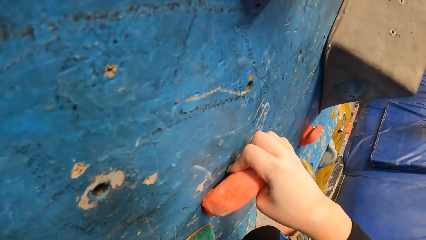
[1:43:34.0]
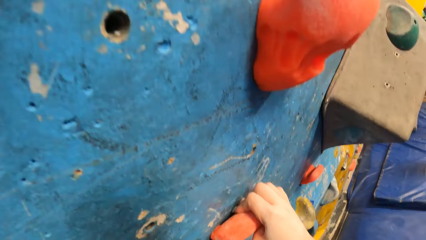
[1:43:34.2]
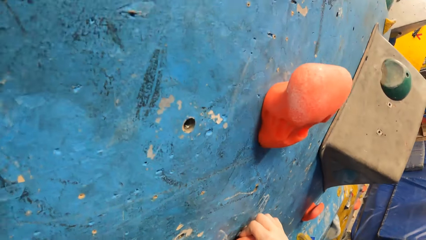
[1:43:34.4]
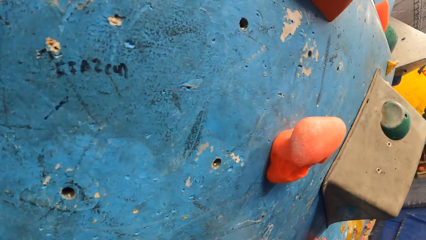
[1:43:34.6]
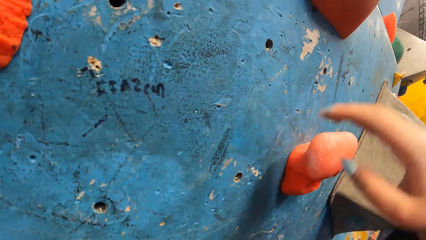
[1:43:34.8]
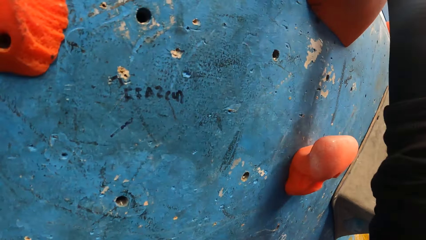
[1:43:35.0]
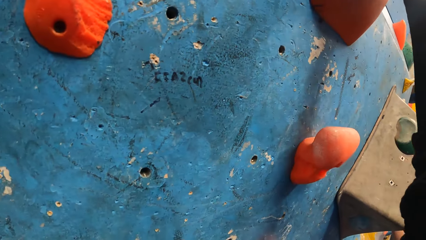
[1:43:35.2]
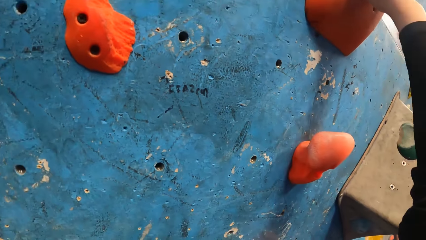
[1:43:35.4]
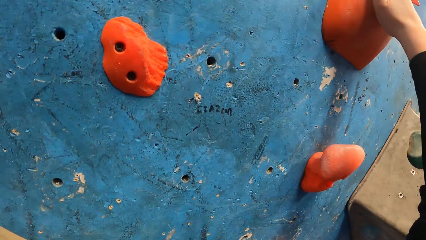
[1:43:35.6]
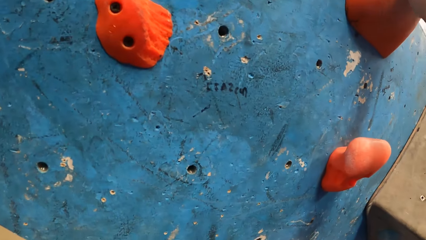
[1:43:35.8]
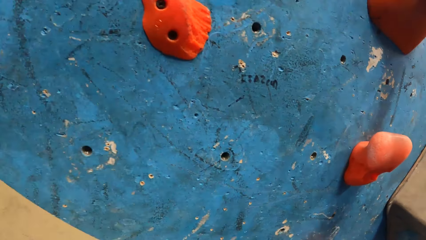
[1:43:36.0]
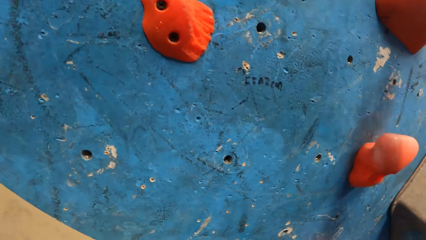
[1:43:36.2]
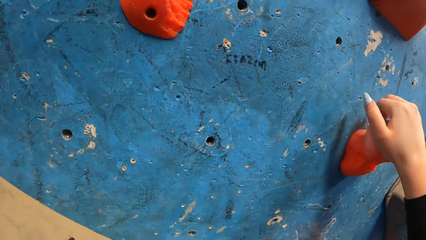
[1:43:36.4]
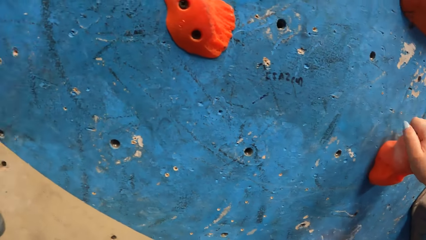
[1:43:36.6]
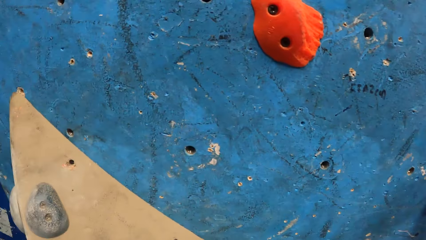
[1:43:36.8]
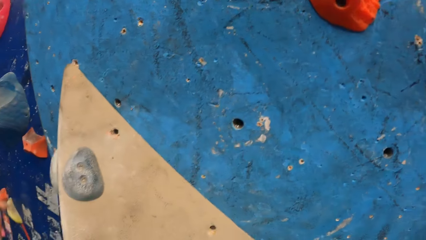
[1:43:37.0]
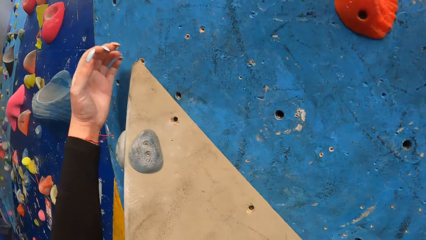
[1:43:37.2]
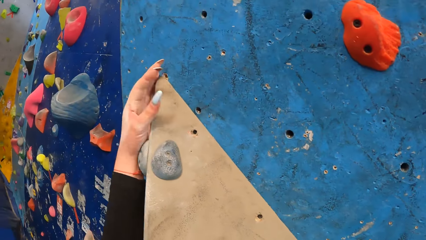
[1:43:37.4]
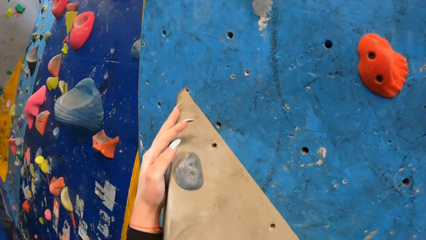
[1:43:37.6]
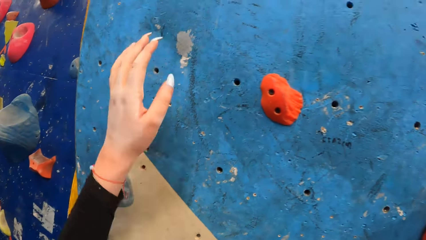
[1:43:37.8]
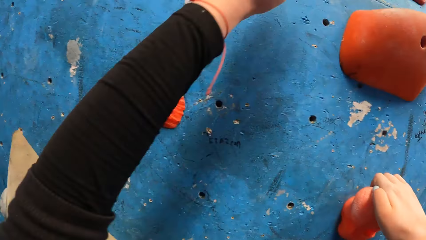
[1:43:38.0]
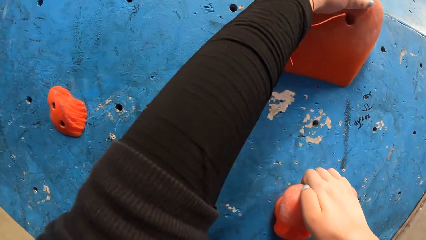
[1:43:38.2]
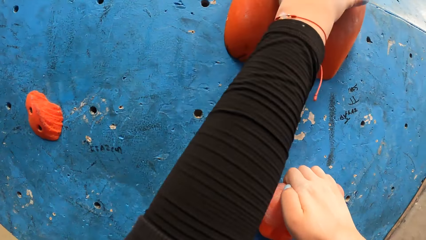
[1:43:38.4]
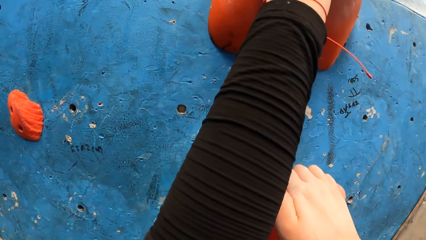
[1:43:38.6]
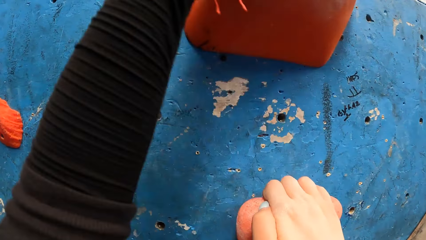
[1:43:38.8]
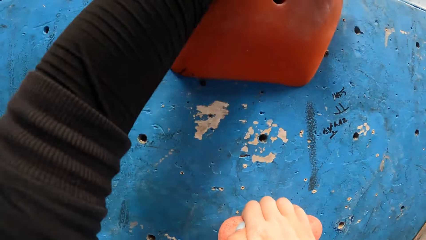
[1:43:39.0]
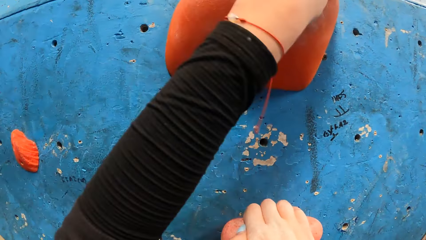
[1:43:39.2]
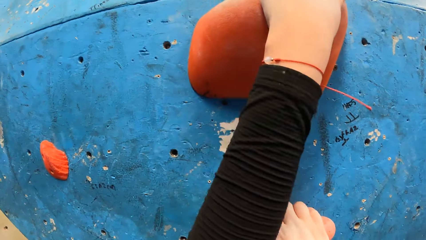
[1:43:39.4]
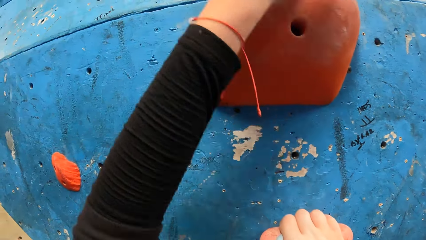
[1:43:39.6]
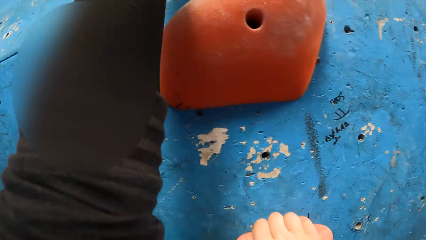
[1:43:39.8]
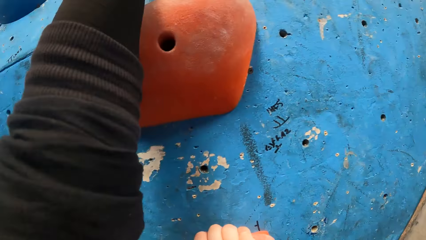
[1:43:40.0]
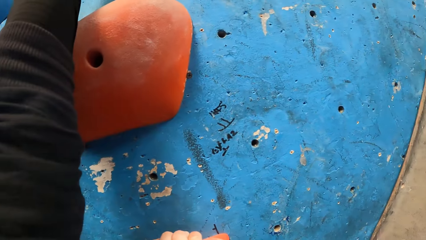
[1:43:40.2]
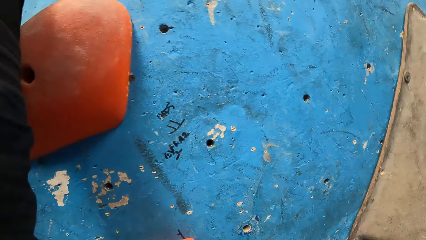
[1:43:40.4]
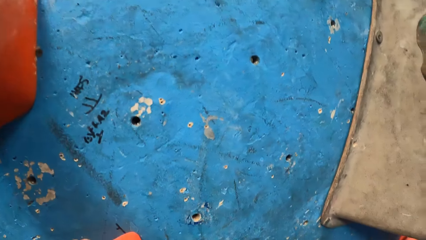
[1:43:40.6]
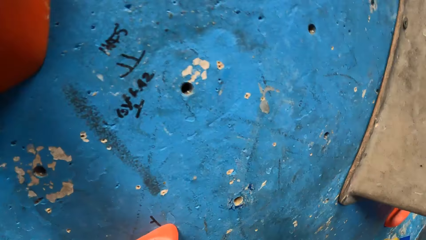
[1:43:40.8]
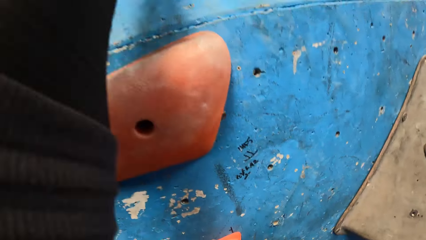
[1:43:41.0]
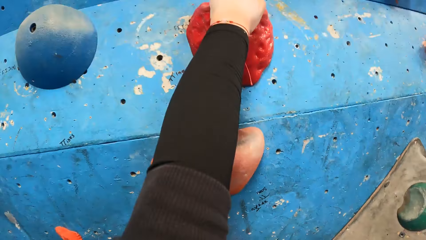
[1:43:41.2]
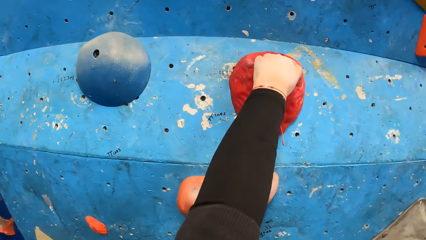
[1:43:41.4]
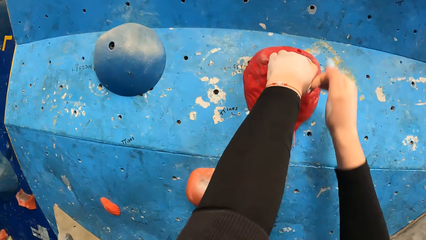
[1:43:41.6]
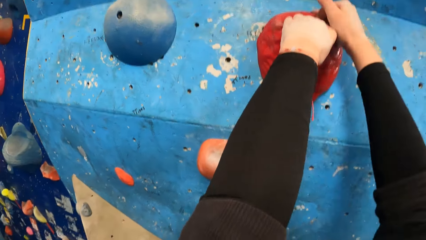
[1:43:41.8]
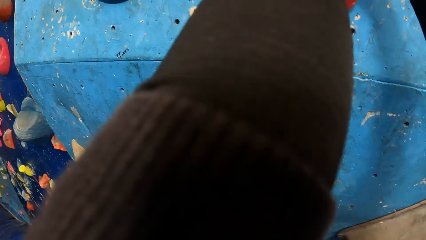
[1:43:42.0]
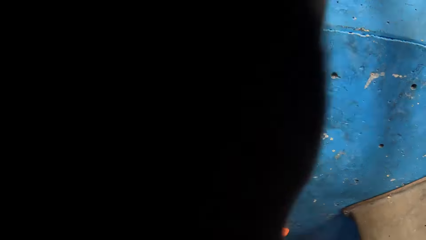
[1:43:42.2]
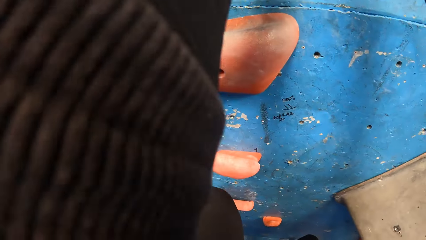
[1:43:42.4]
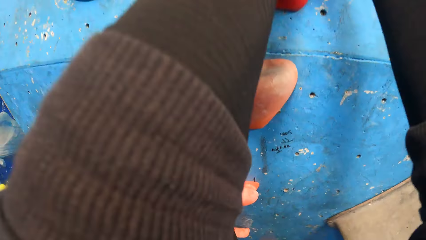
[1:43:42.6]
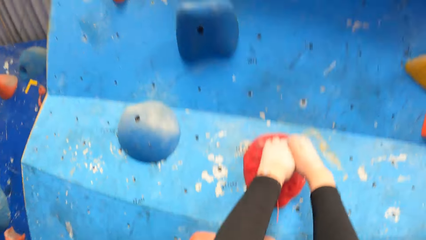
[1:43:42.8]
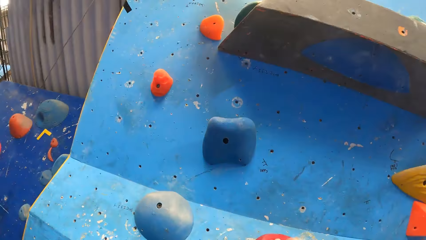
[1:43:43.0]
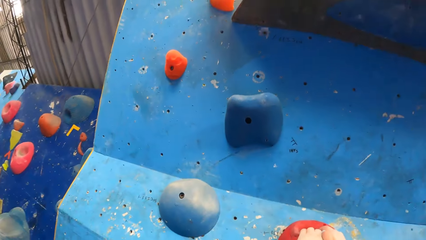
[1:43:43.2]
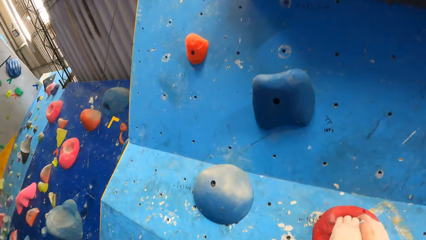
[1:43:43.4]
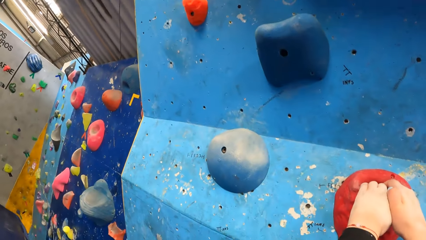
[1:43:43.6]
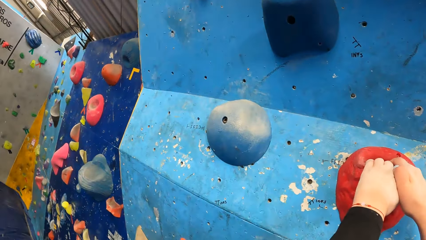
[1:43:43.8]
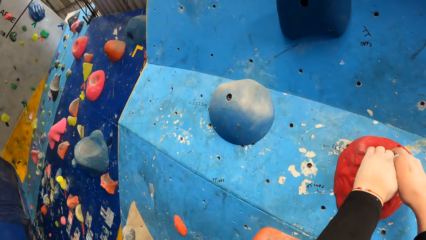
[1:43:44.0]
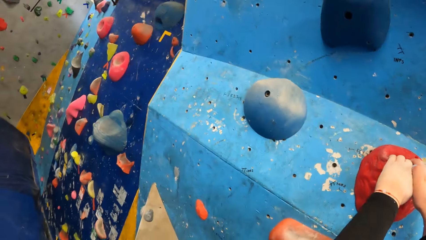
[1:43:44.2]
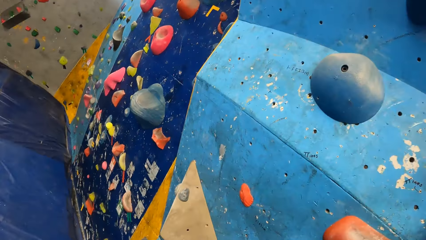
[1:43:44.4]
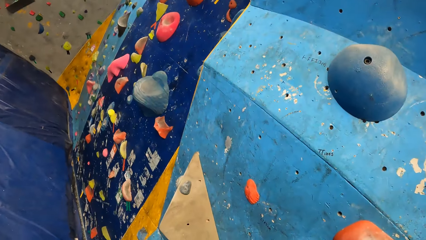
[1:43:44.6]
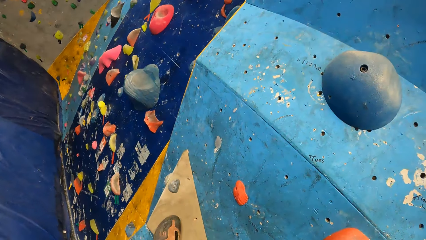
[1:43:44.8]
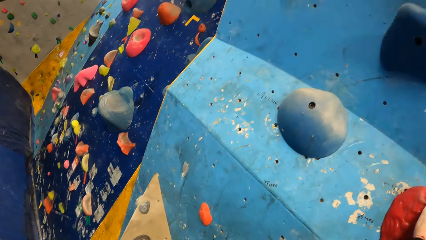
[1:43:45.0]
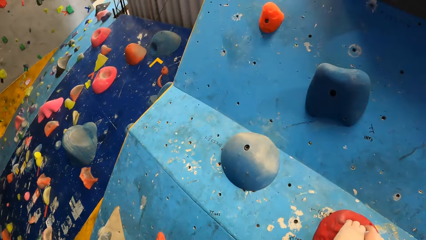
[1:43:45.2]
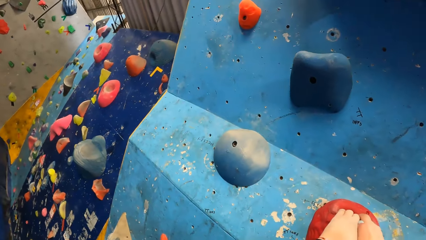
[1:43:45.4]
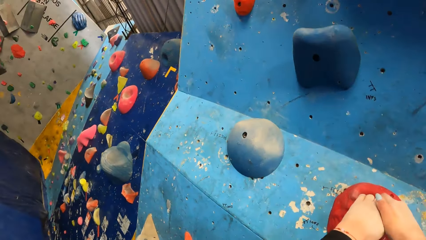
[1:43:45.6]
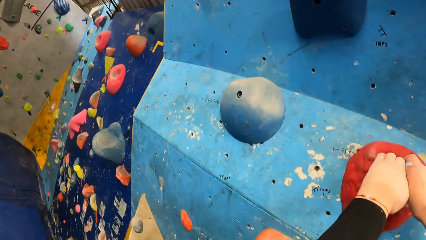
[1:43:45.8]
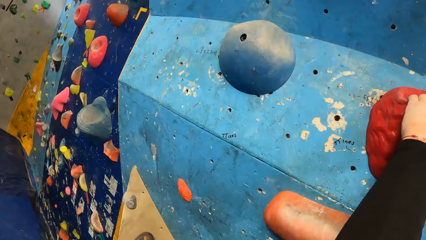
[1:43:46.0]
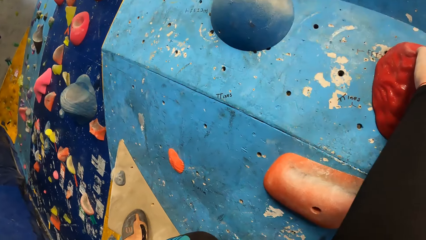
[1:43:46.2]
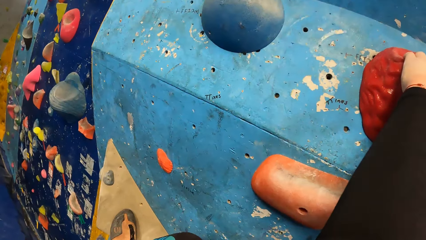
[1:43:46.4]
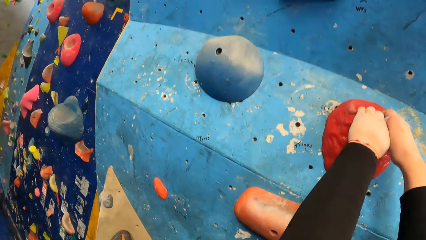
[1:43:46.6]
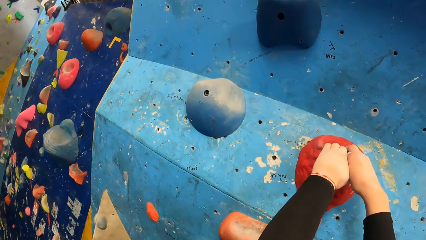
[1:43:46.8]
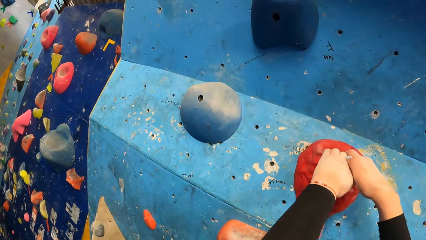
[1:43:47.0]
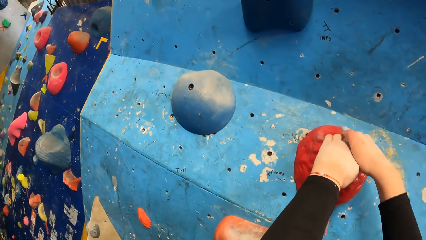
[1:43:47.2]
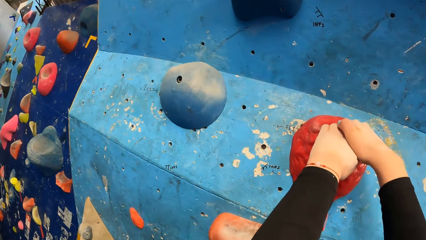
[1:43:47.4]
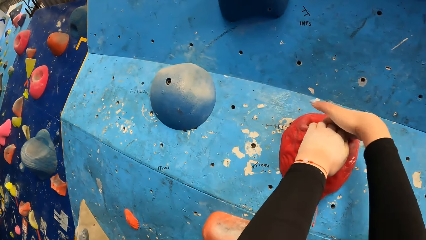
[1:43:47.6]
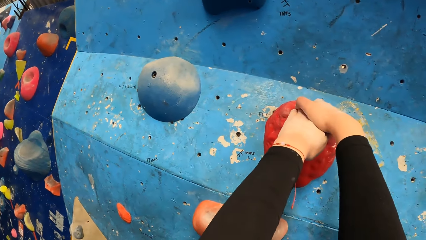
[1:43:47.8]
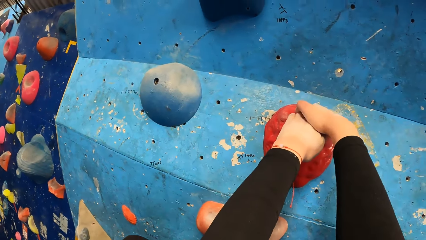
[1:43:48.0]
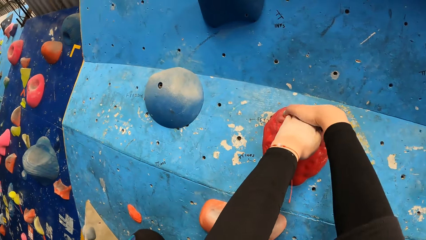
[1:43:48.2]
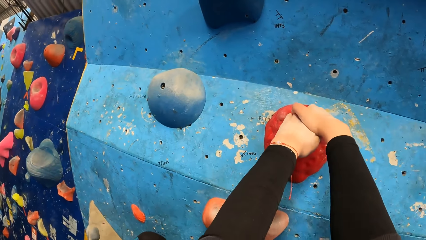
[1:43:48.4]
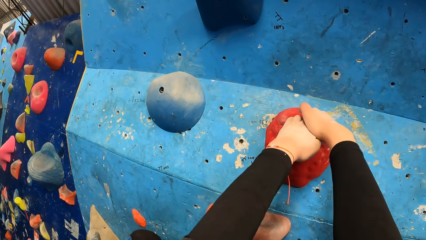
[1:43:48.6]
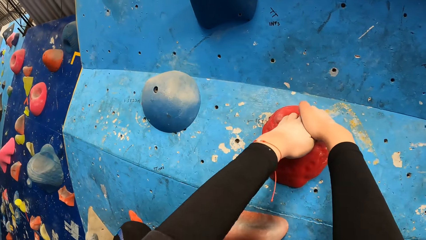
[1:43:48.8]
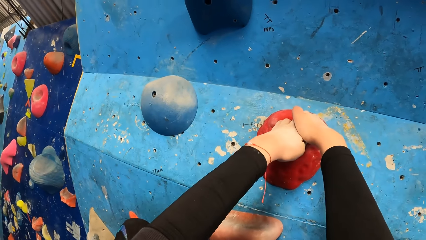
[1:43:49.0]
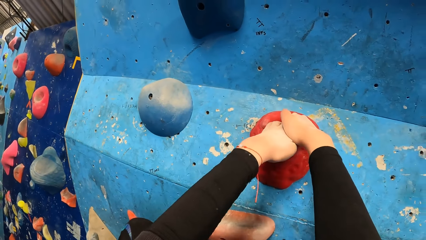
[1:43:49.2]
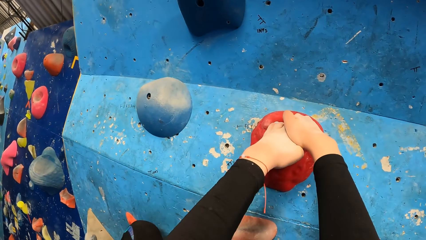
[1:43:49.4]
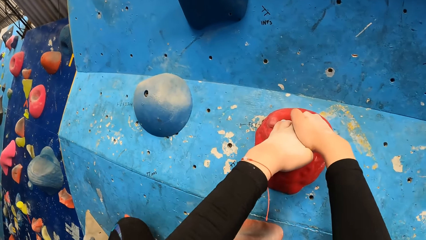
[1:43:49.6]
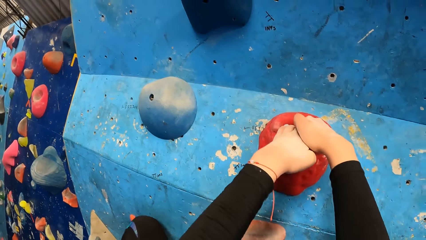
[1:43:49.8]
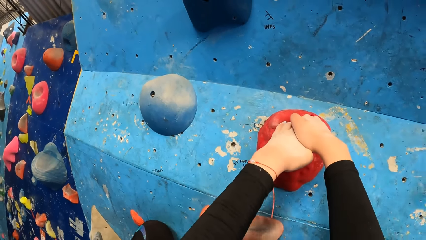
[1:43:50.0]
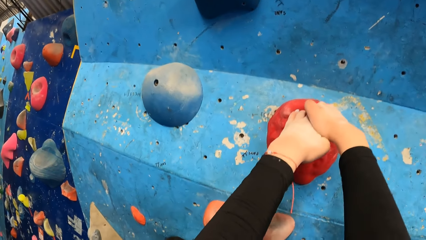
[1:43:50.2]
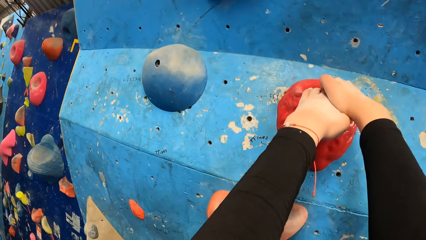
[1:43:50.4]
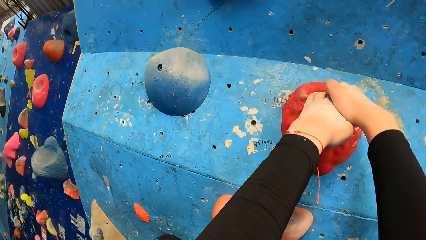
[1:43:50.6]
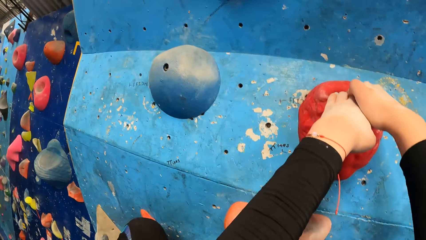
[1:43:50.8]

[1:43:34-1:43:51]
The camera wearer climbs up the wall.
